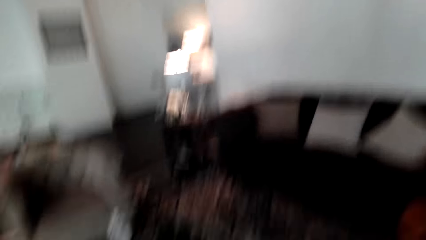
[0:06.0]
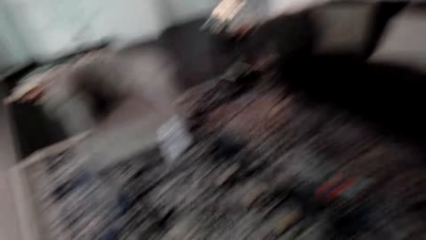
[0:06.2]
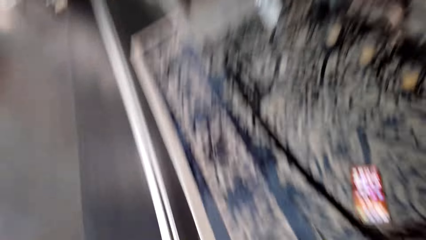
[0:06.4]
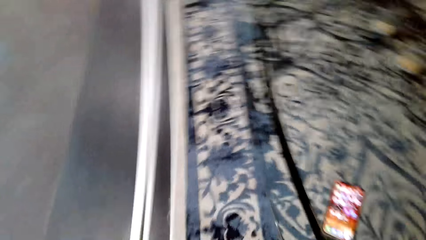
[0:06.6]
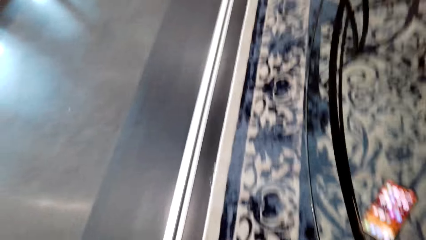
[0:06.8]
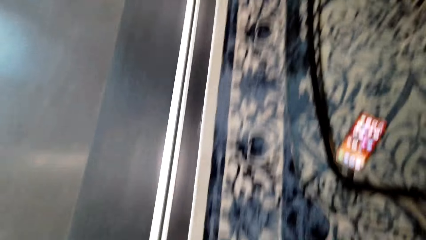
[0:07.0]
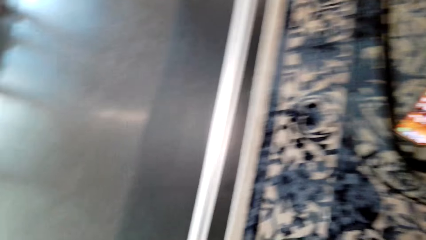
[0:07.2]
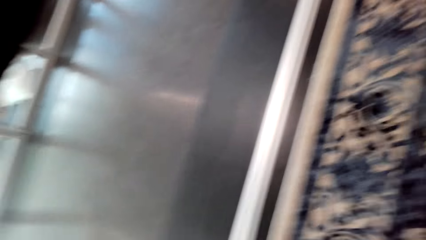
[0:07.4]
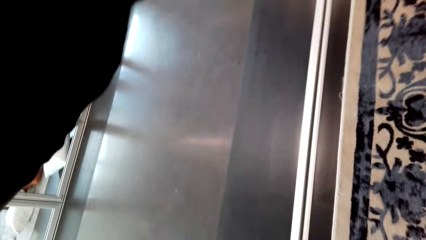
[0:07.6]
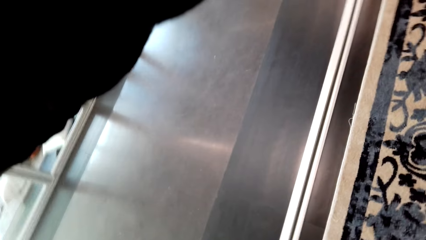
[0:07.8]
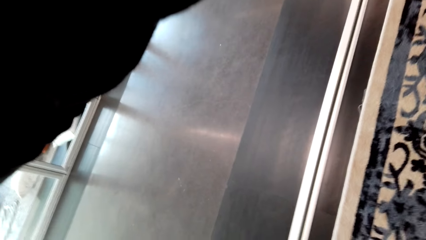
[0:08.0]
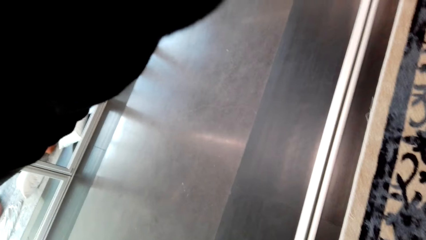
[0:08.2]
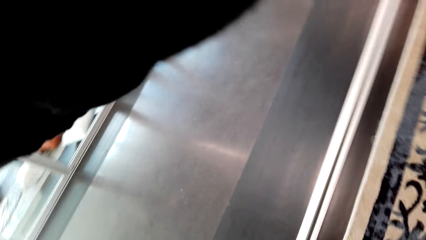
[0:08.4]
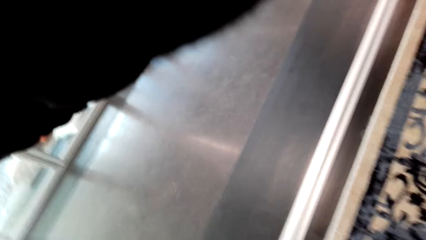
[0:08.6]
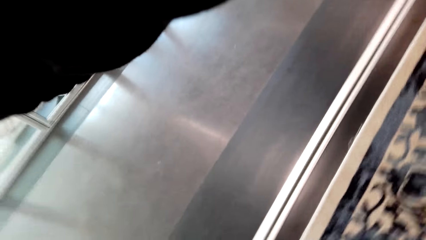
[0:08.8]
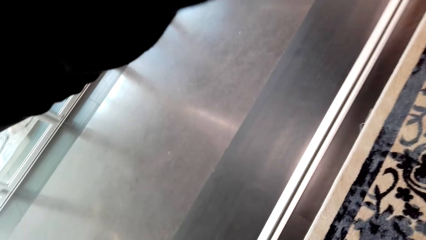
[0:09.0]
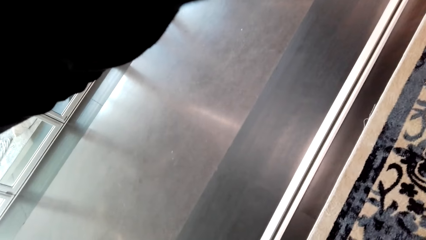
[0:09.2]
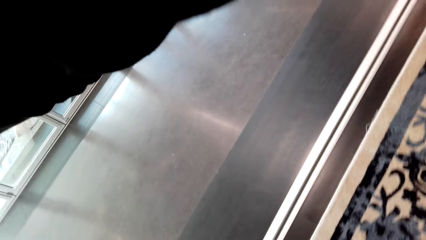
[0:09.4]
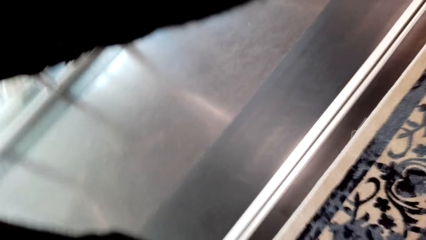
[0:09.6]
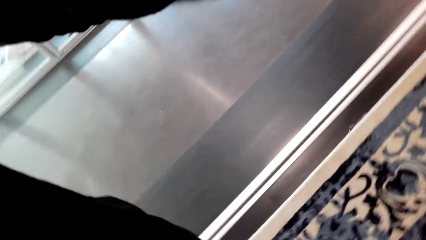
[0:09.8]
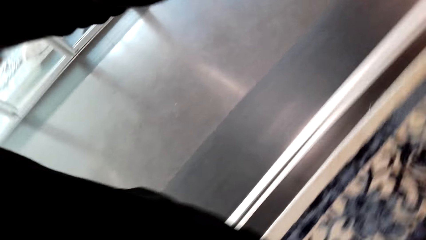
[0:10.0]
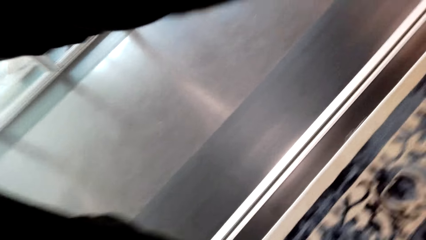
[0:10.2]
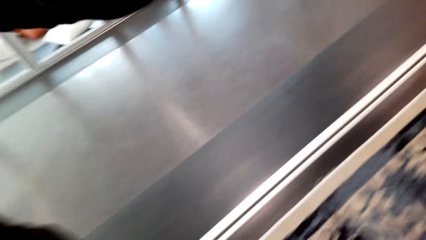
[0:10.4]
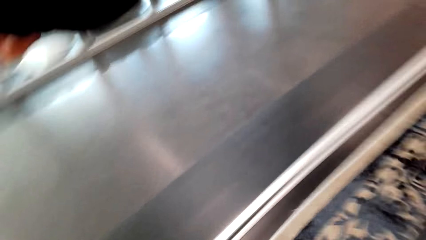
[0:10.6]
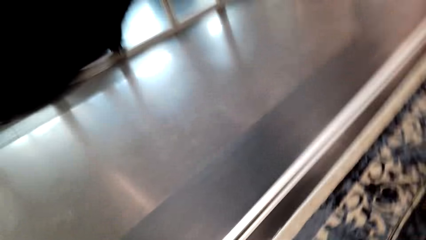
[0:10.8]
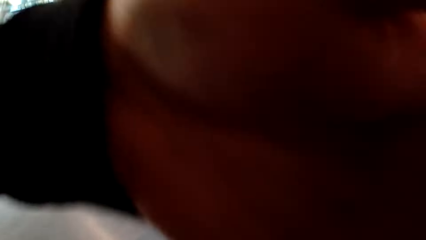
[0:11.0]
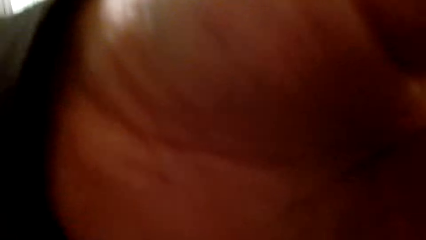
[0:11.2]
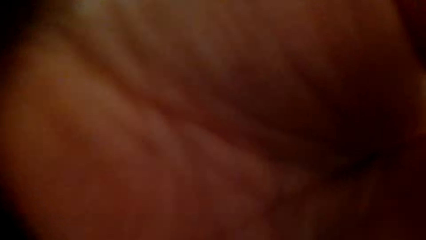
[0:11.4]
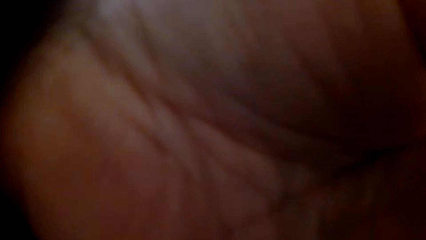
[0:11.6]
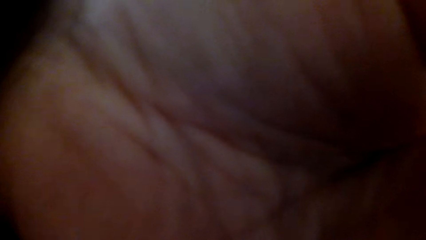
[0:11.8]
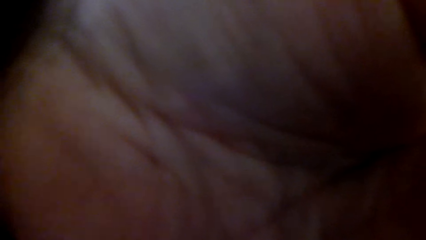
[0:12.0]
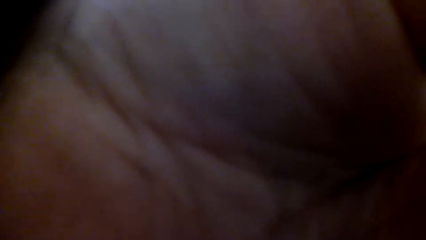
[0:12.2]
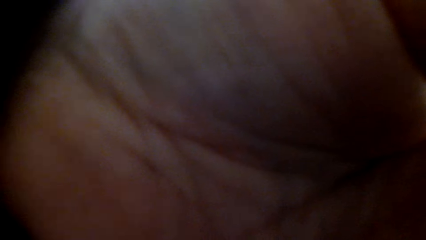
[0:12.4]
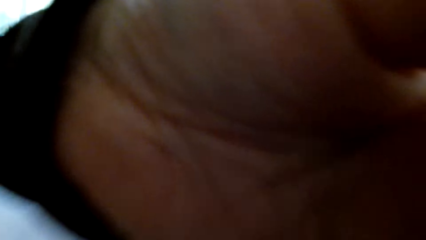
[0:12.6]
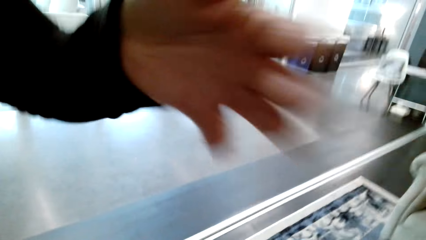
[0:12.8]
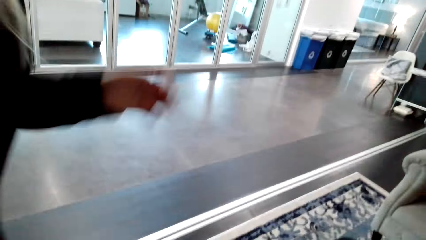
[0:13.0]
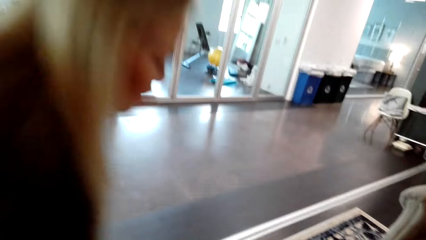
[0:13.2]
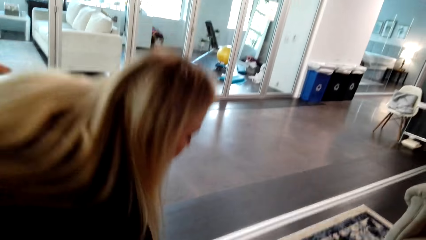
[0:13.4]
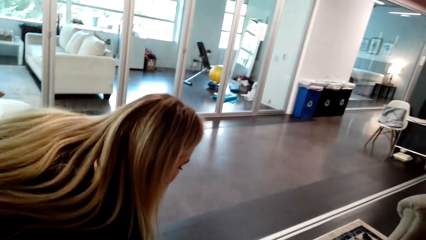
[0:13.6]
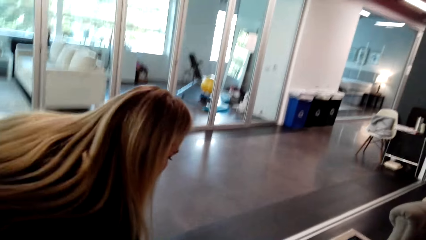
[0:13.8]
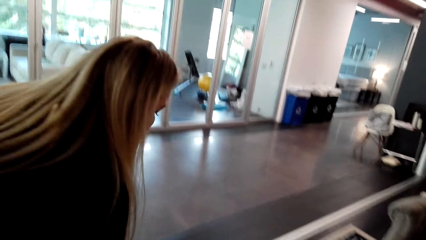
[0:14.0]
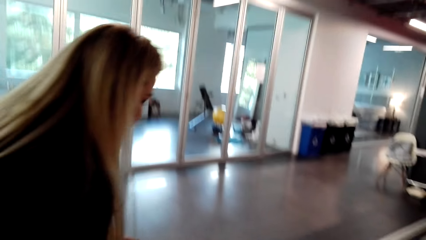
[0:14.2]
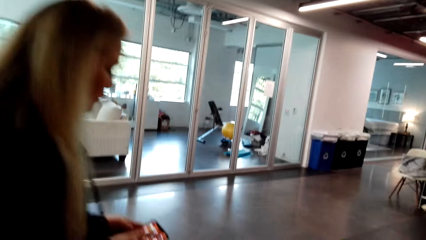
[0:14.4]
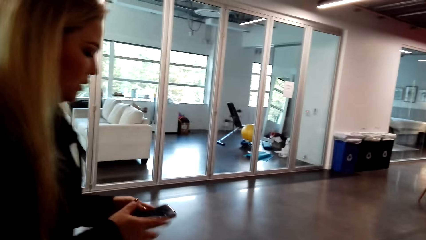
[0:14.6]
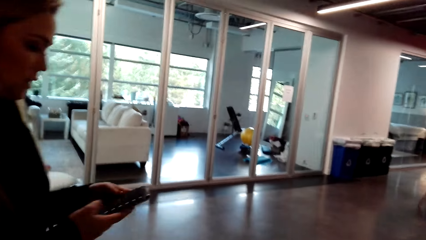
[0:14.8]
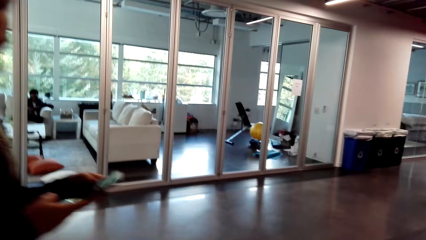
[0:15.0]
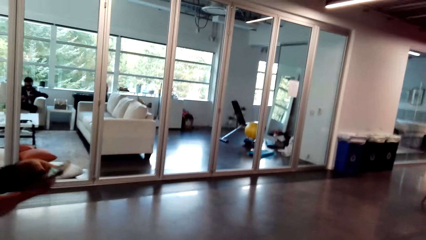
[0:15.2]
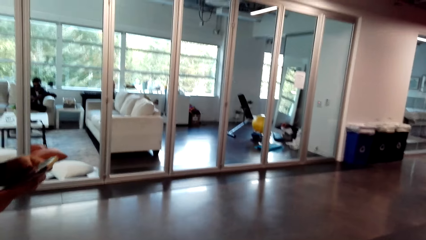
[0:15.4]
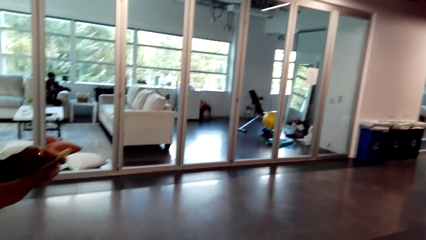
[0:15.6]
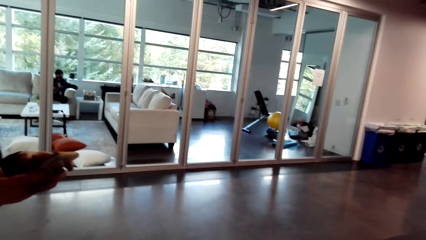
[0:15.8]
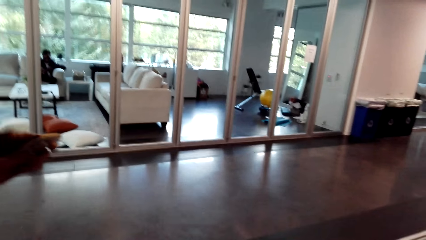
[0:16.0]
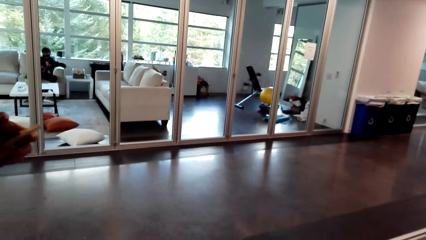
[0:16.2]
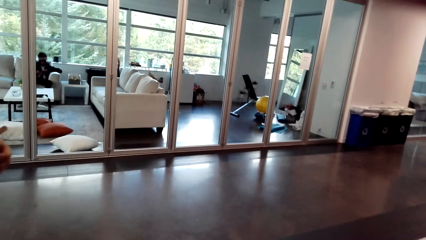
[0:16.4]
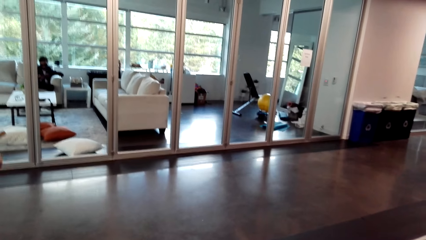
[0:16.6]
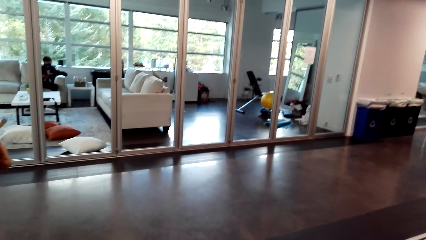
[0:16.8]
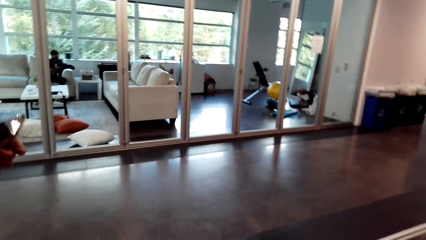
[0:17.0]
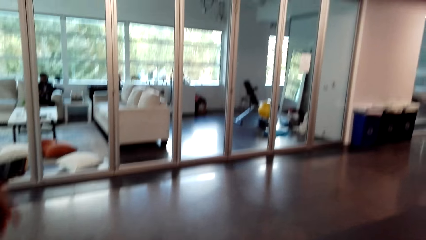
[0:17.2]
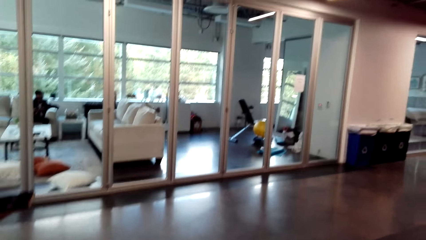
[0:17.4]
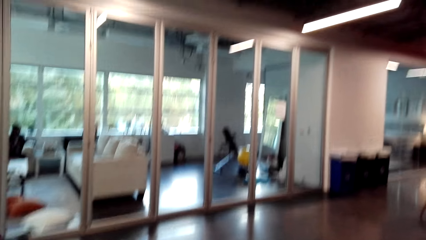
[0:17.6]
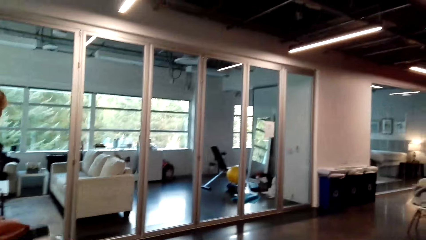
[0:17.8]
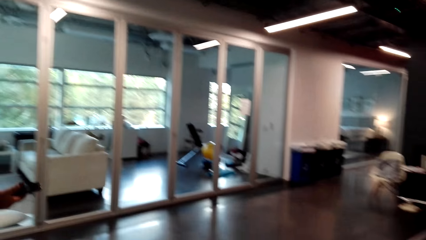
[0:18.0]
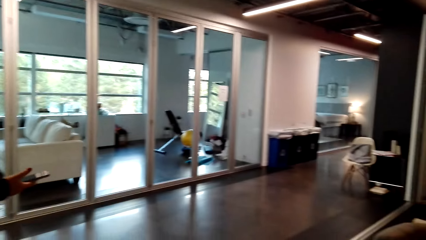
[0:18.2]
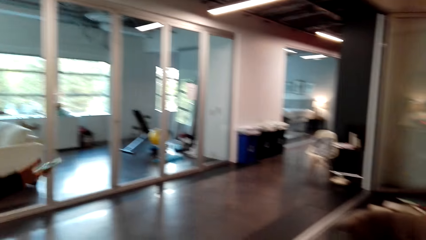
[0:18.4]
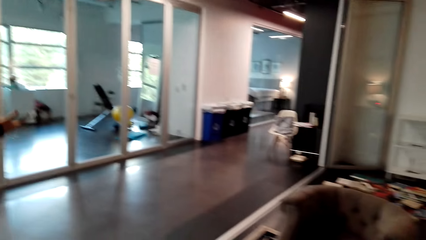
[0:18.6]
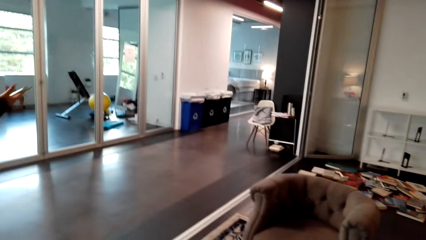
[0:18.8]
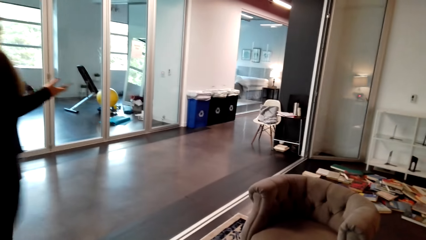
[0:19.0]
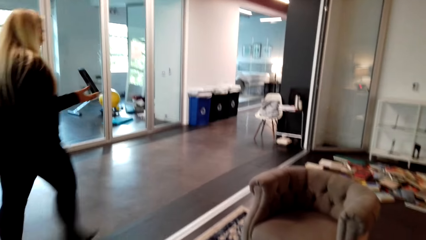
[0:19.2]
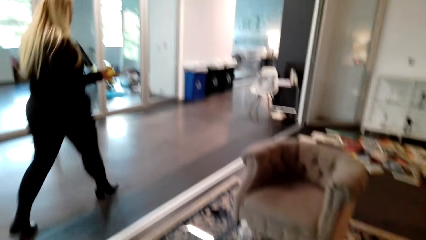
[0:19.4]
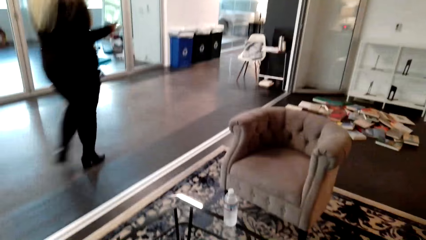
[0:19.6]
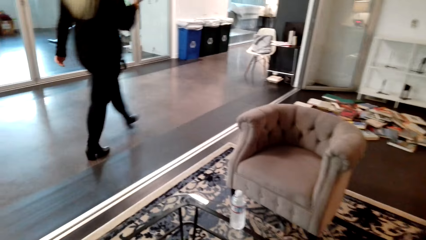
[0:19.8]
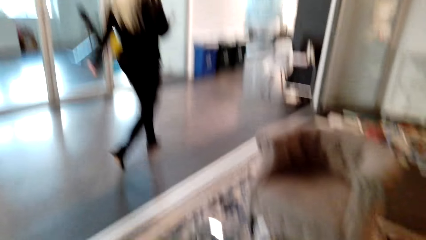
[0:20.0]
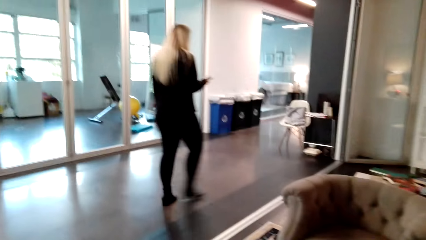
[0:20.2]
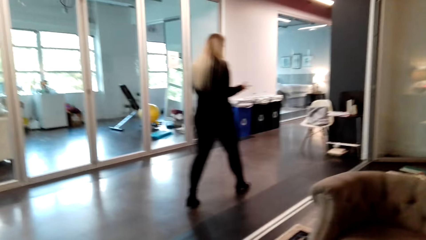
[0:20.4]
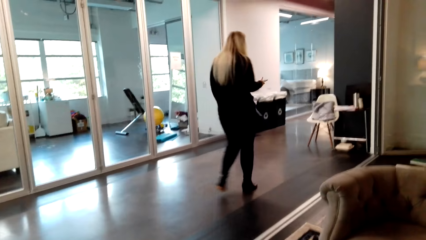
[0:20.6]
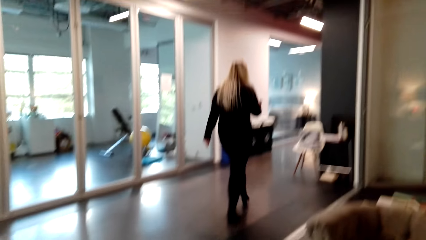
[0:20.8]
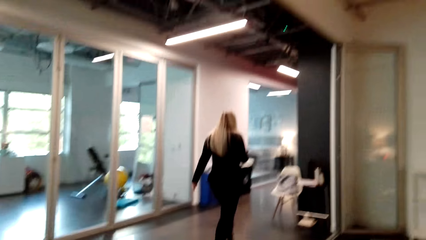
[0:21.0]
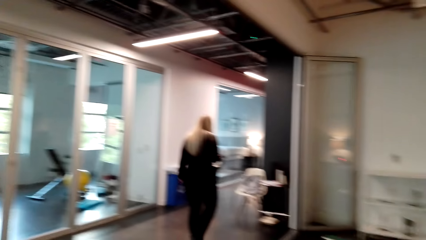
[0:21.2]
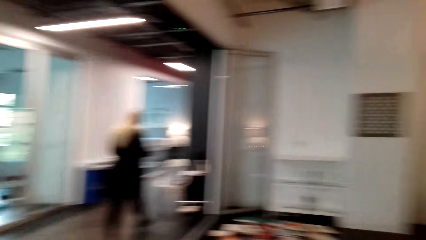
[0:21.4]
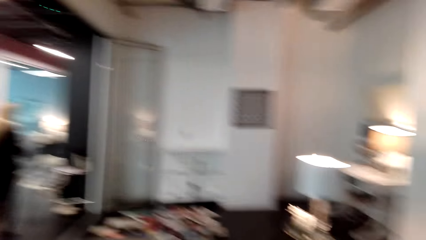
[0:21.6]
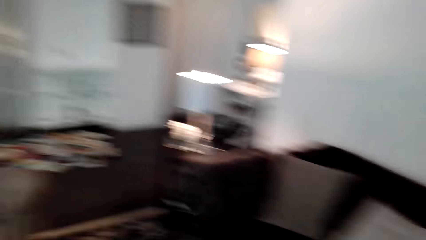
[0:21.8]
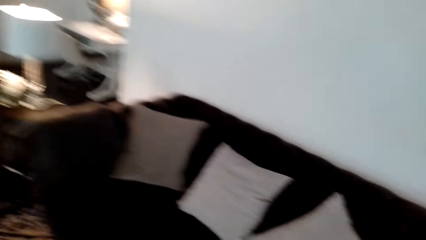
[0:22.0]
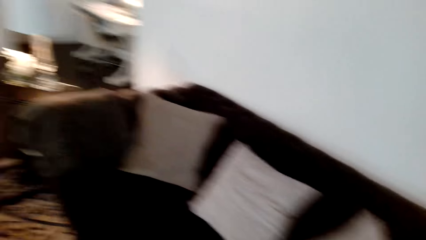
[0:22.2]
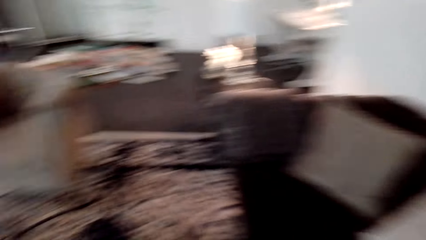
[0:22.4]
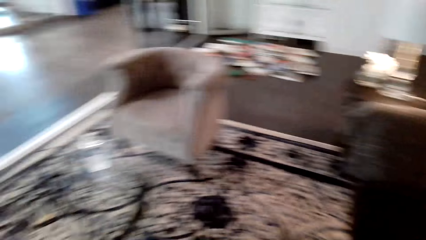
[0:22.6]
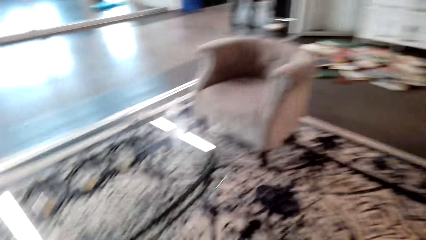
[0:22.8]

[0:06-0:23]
The camera wearer looks down. A woman adjusts the camera. The woman touches the camera. The woman takes a phone from the table. The woman walks forward. The camera wearer looks around the house.
